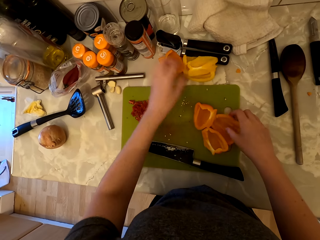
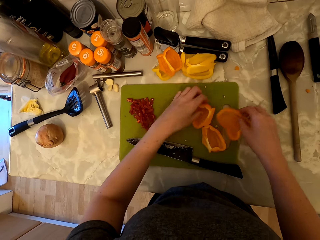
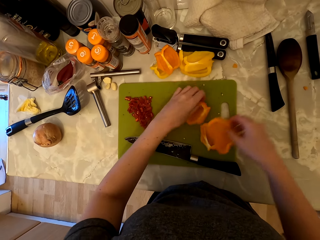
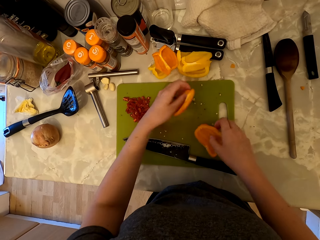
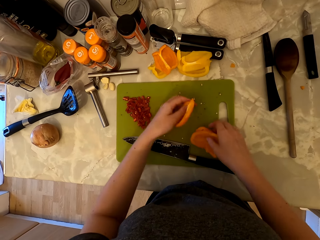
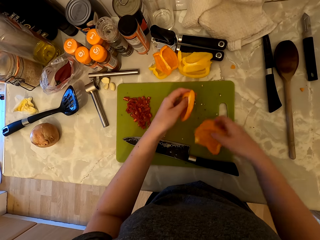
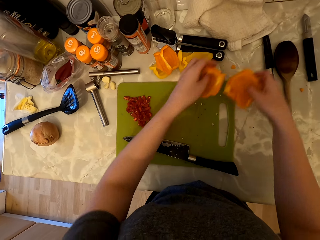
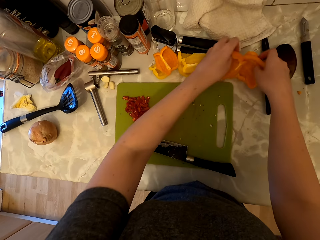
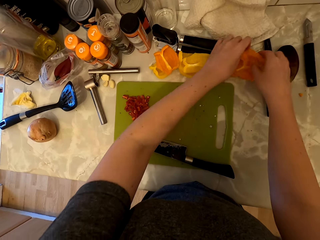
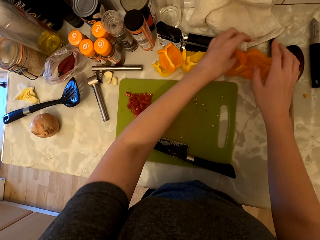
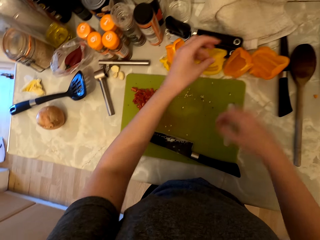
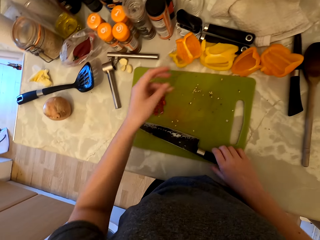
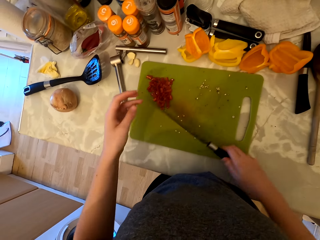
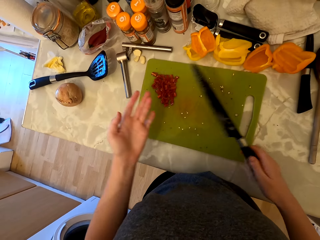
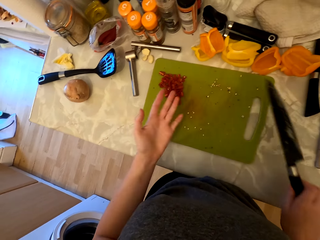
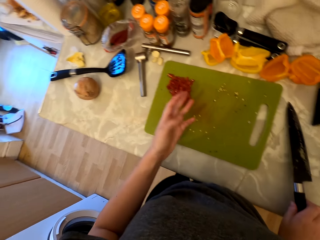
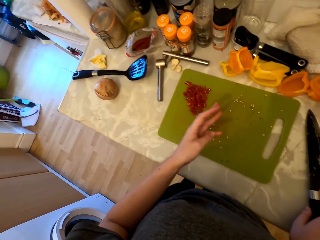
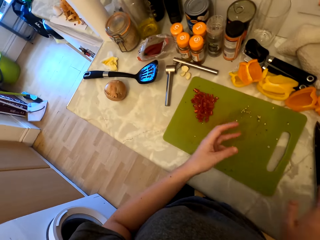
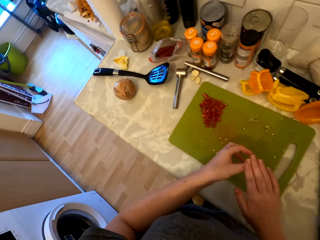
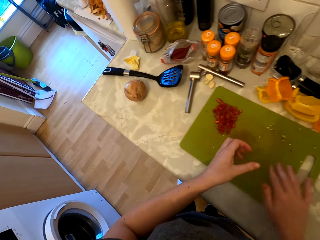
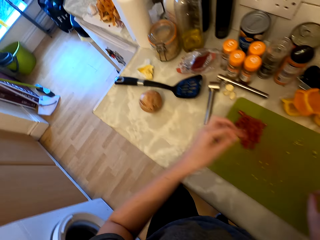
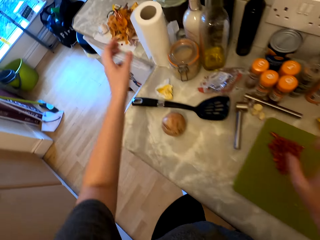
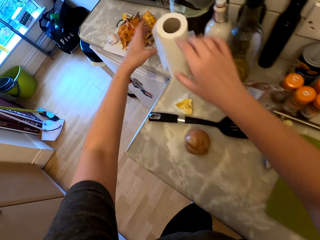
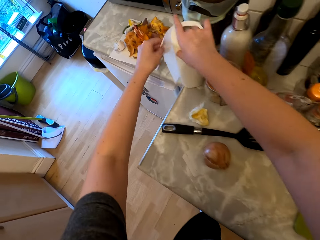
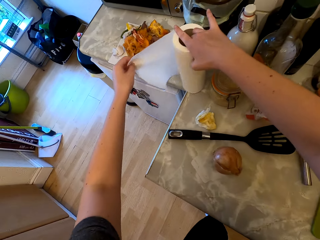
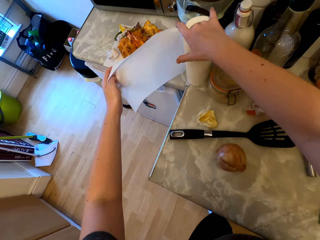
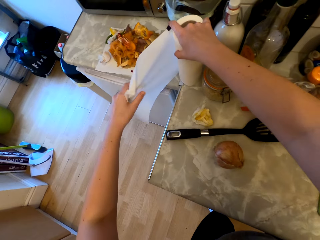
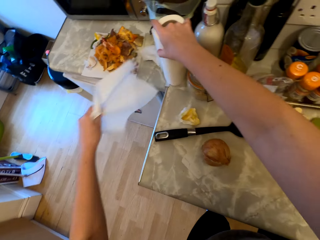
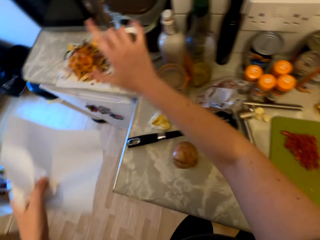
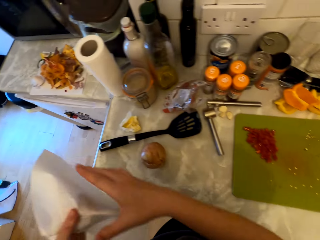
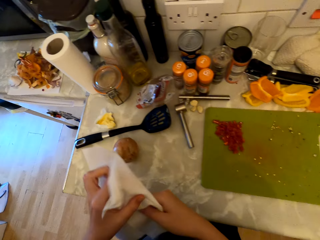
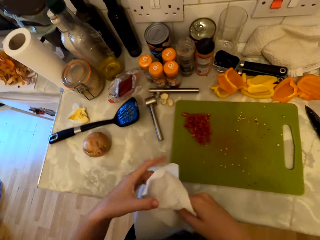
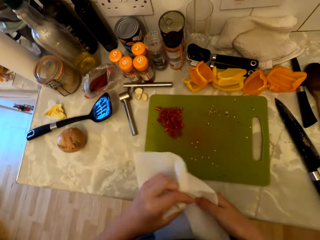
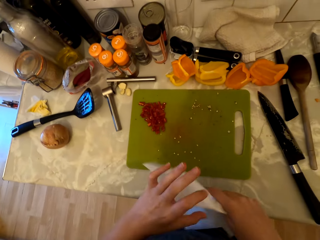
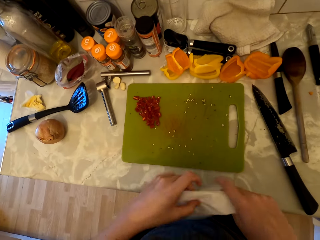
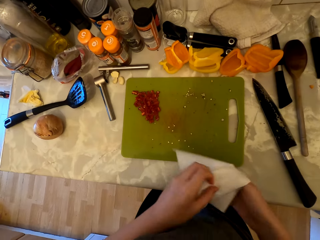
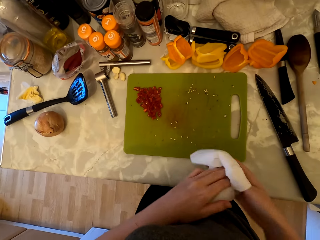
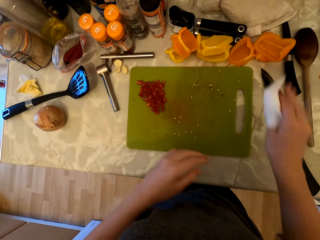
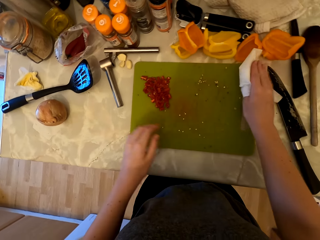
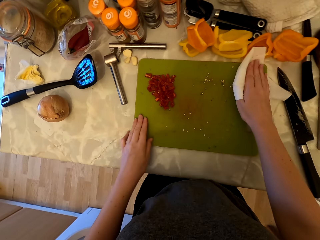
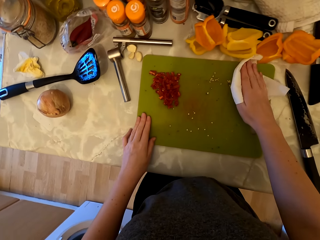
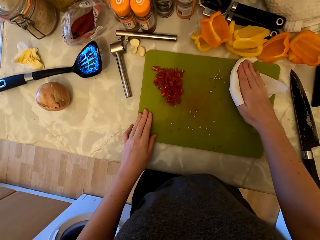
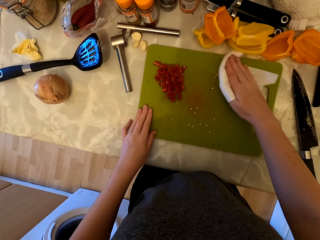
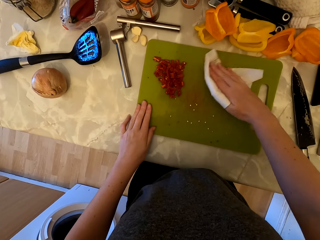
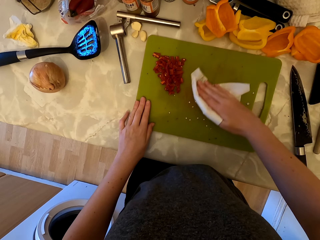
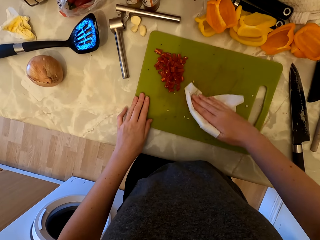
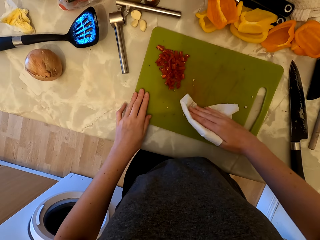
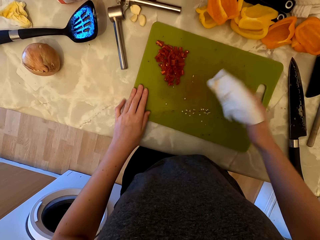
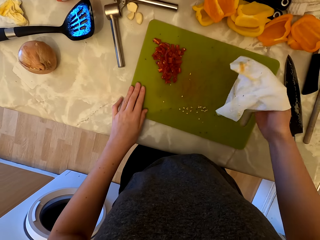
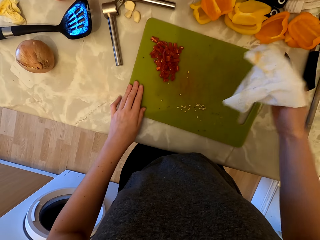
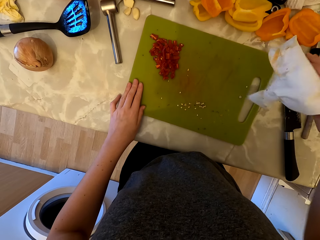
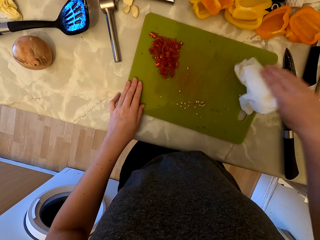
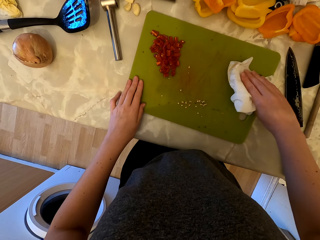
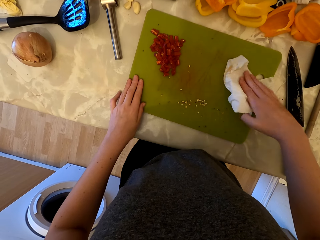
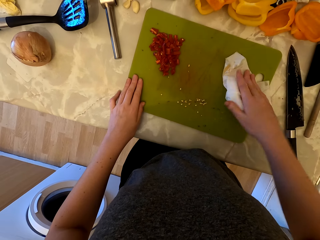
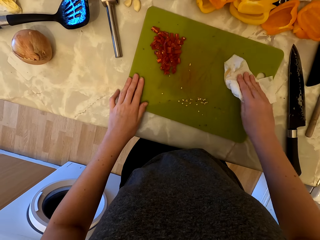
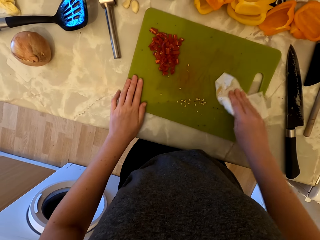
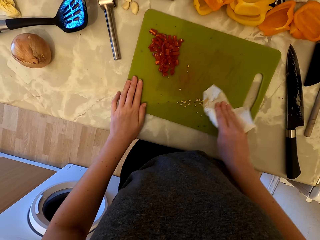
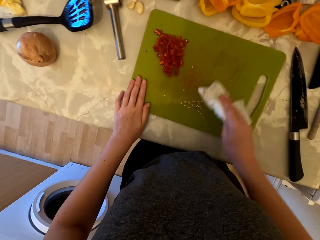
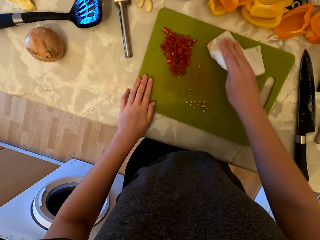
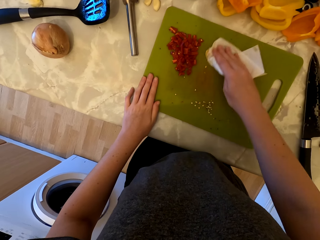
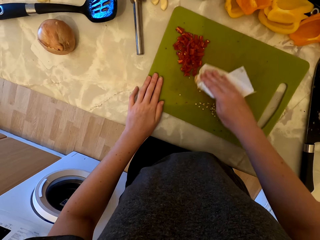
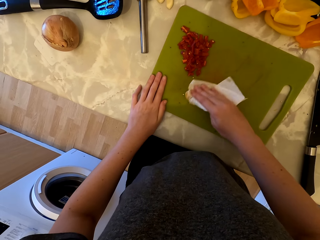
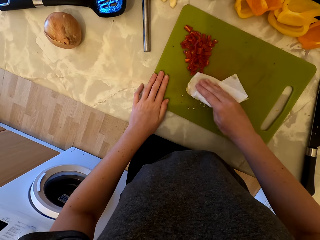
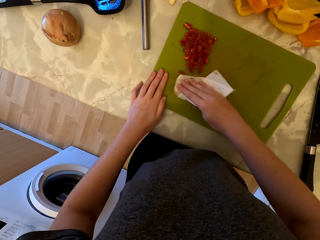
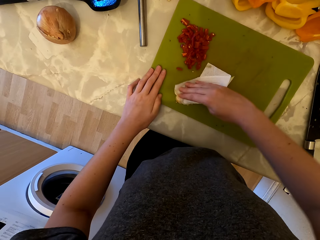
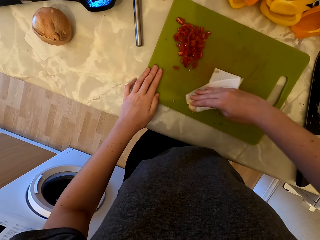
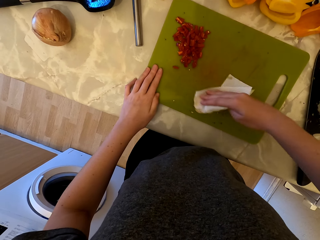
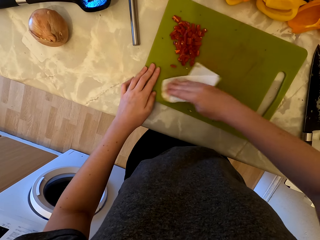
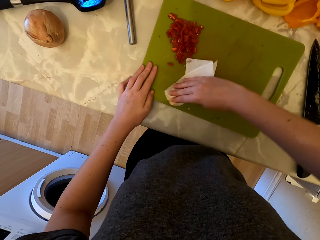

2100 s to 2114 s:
The camera wearer places the piece of bell pepper on top of the other pieces. She picks the pieces of the bell pepper on the chopping board. She places the pieces of the bell pepper on the countertop. She picks up the knife. She places the knife on the countertop. She wipes her thumb with her right hand. She cuts a piece of paper towel. She picks up the serviette. She folds the piece of paper towel. She wipes the chopping board with the paper towel.

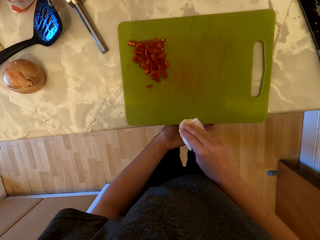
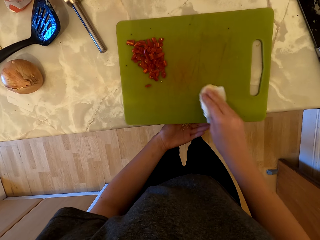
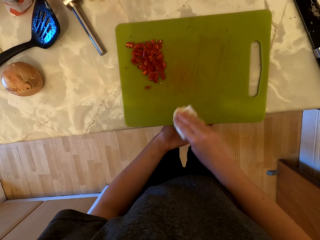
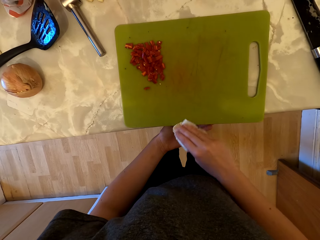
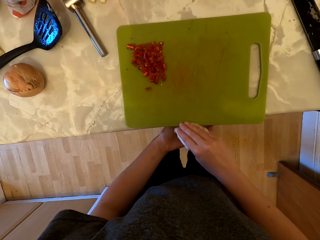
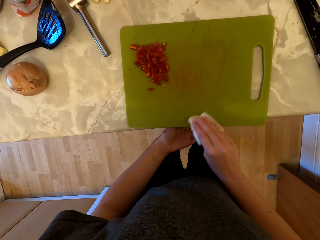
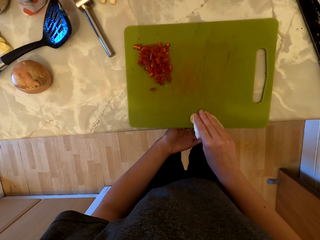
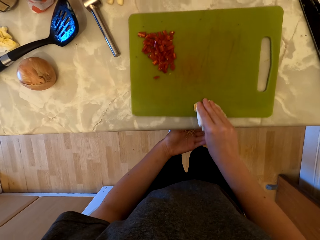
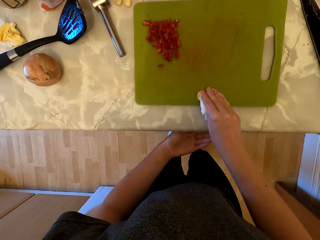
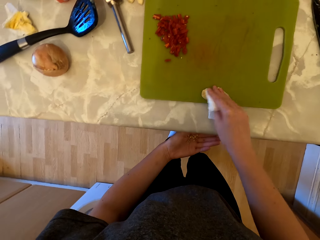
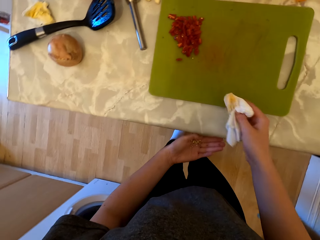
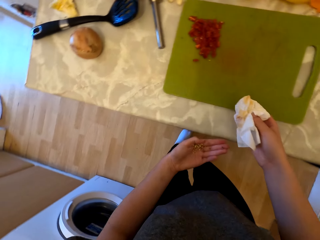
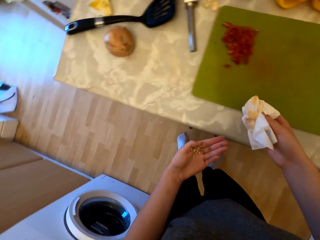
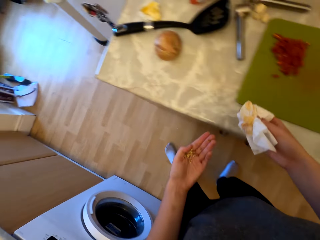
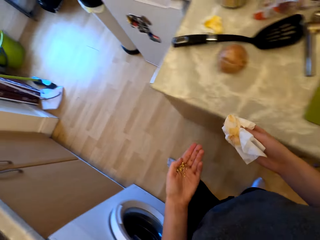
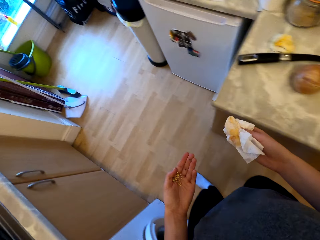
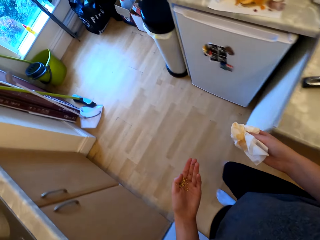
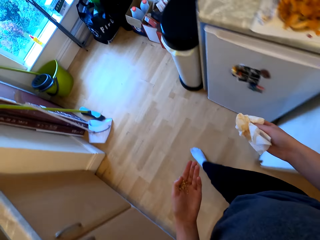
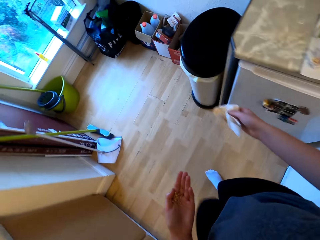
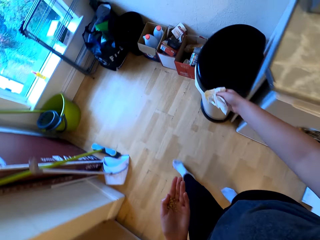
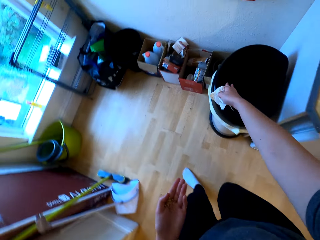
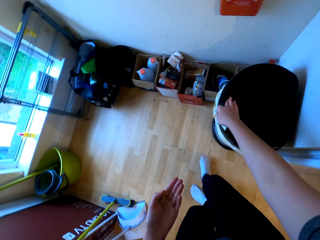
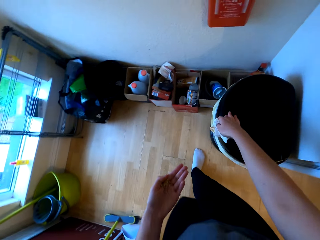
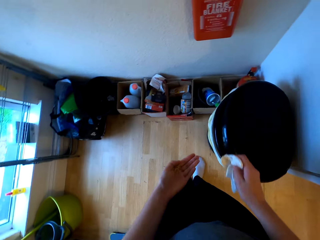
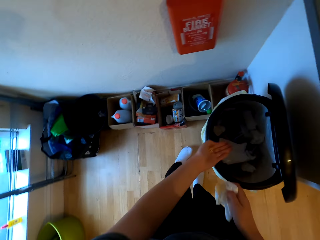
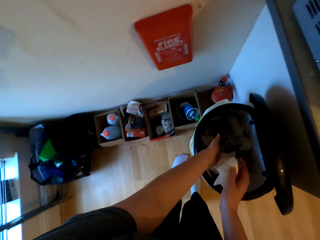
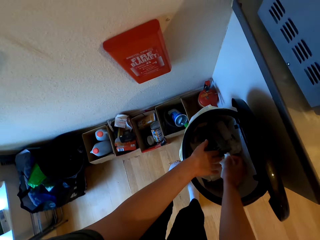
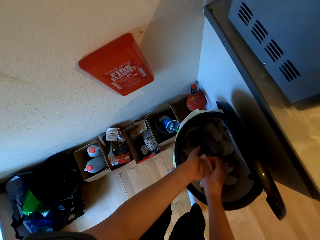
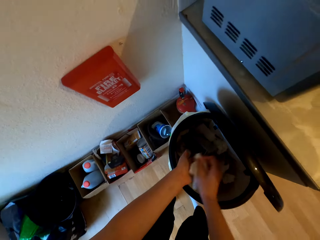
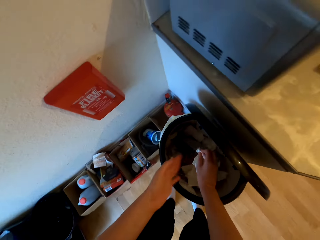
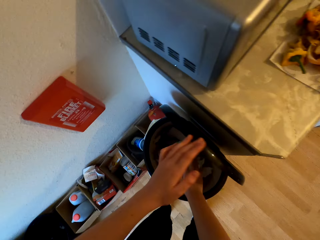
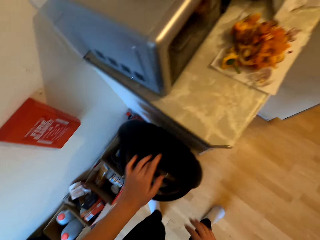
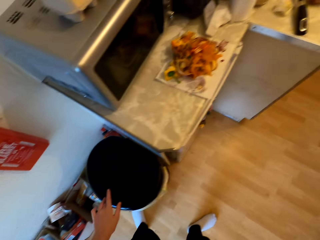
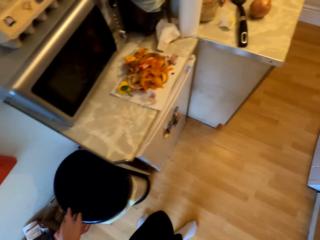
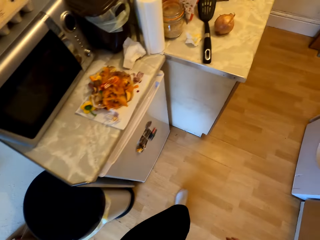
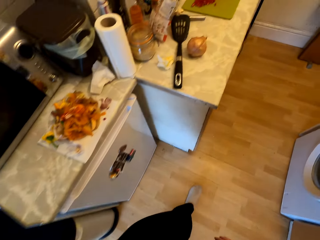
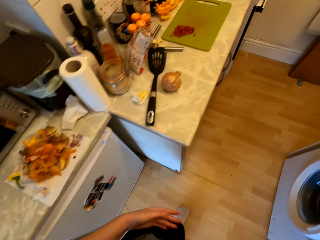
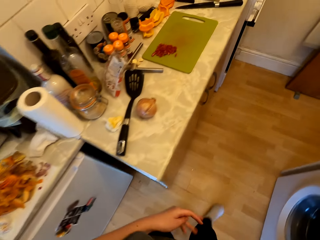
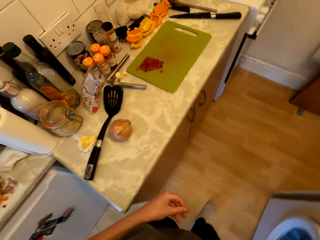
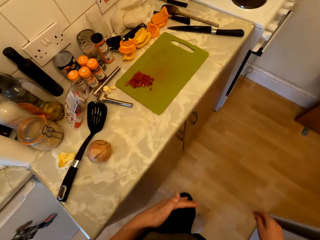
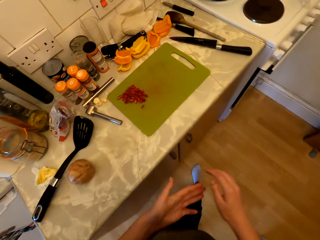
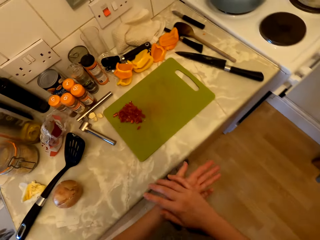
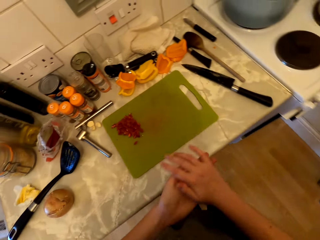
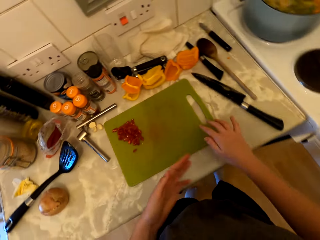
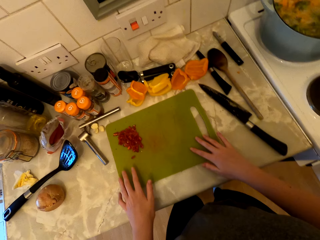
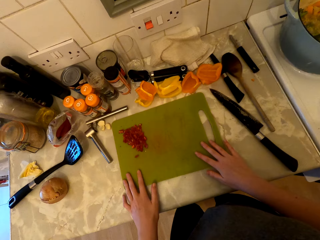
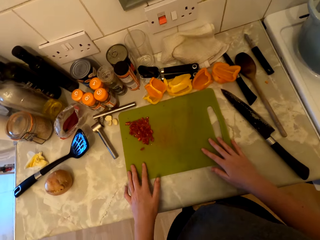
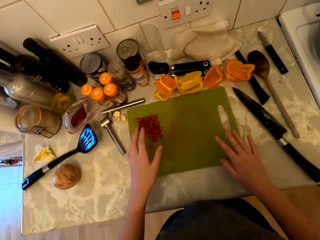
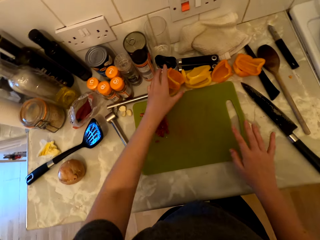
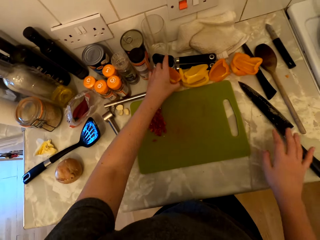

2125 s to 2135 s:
The camera wearer pushes back the chopping board. She walks to the dustbin, presses the dustbin top to open, drops the seeds in the bin and wipes her hand with the paper towel. She wipes the seeds in the bin. She drops the paper towel in the bin, closes the dustbin and walks to the countertop. She pushes the chopping board a bit.
